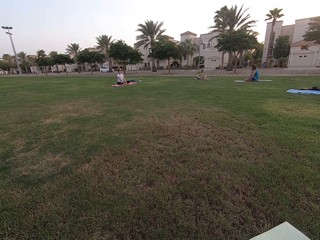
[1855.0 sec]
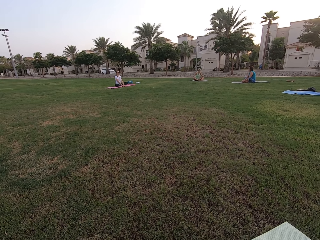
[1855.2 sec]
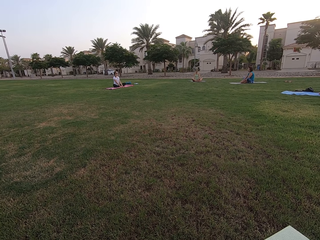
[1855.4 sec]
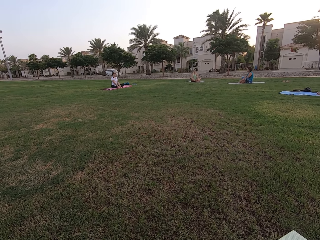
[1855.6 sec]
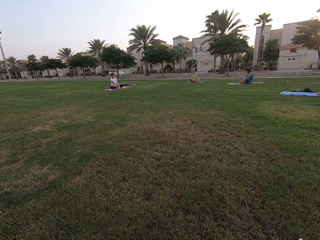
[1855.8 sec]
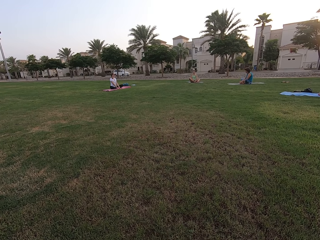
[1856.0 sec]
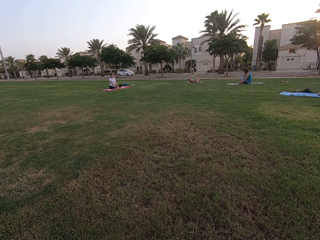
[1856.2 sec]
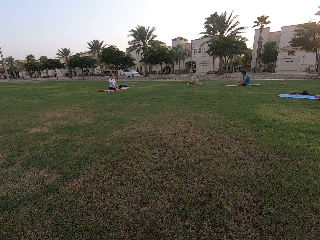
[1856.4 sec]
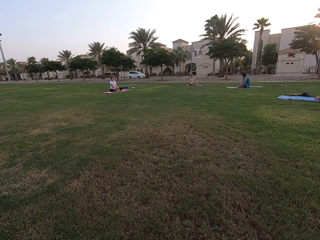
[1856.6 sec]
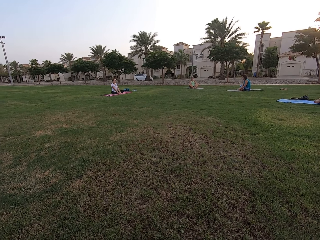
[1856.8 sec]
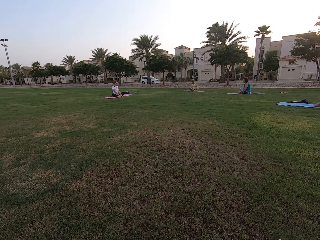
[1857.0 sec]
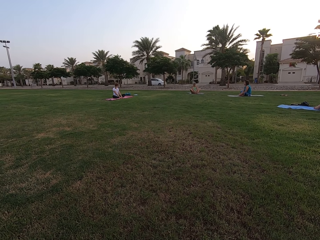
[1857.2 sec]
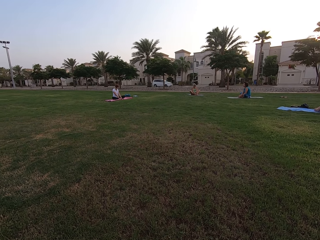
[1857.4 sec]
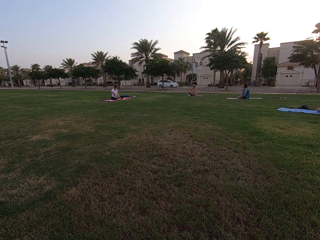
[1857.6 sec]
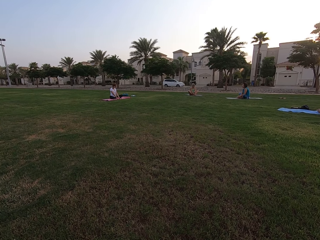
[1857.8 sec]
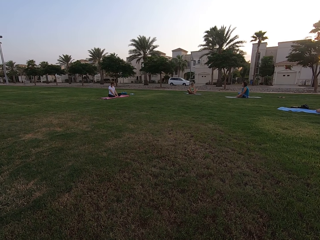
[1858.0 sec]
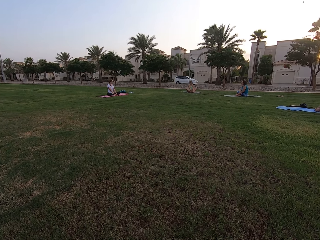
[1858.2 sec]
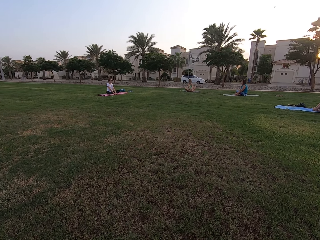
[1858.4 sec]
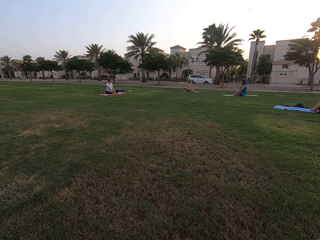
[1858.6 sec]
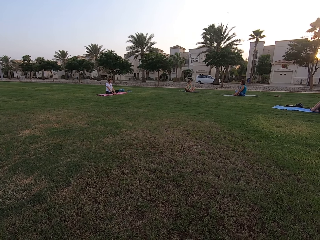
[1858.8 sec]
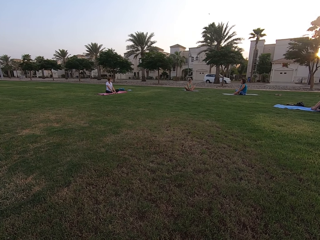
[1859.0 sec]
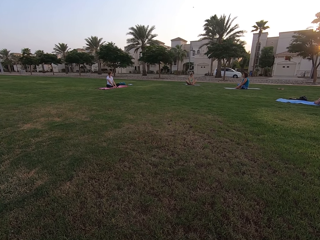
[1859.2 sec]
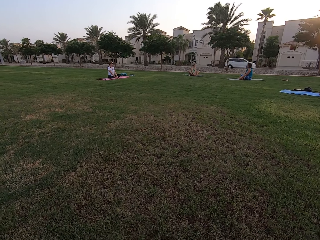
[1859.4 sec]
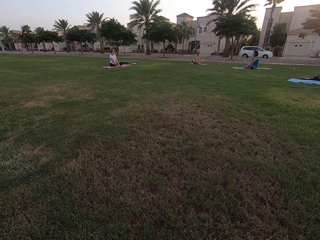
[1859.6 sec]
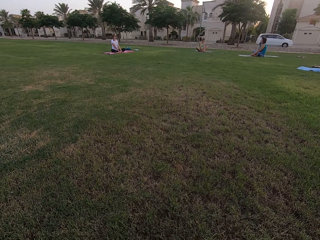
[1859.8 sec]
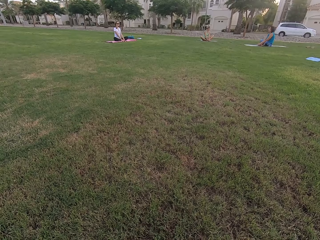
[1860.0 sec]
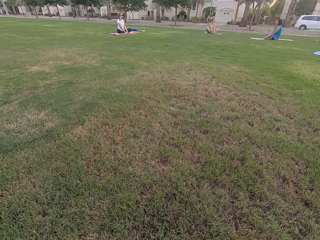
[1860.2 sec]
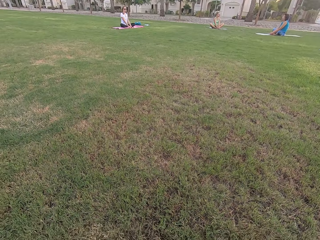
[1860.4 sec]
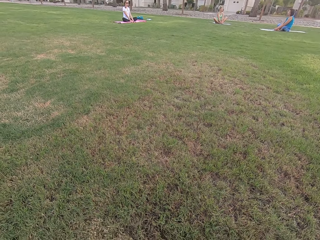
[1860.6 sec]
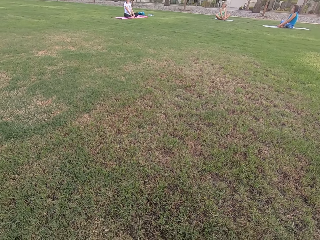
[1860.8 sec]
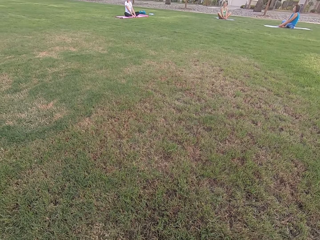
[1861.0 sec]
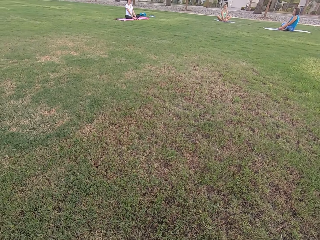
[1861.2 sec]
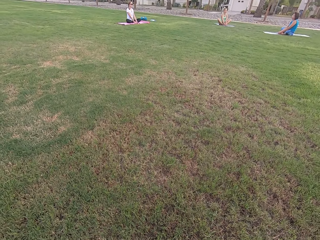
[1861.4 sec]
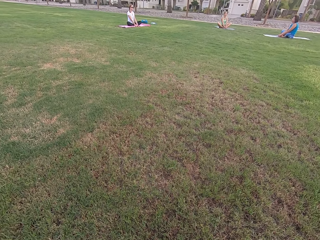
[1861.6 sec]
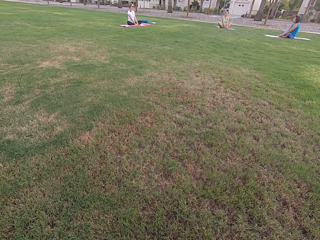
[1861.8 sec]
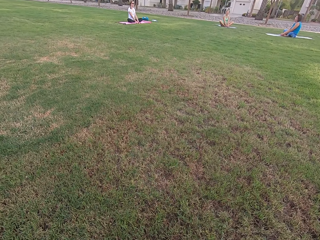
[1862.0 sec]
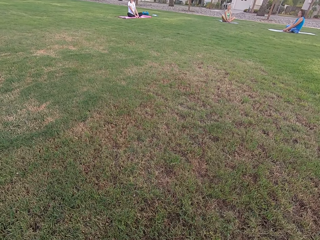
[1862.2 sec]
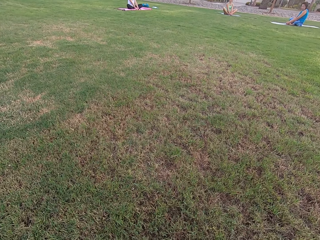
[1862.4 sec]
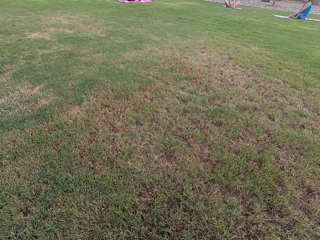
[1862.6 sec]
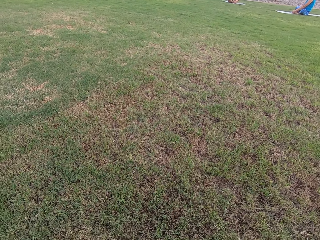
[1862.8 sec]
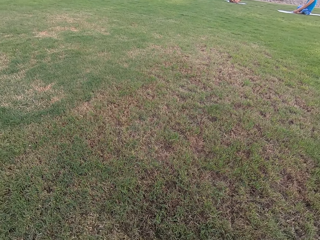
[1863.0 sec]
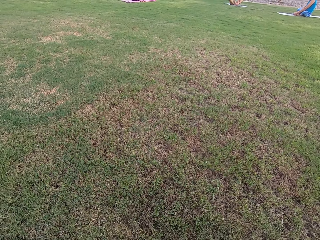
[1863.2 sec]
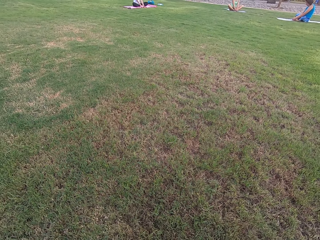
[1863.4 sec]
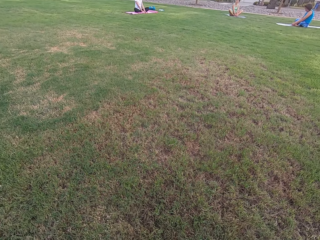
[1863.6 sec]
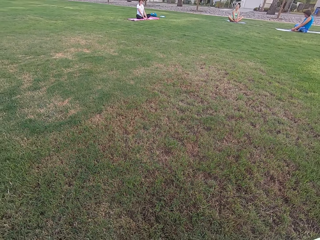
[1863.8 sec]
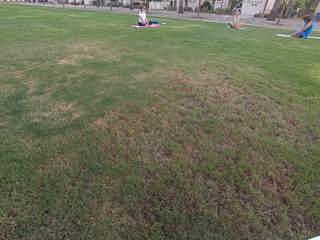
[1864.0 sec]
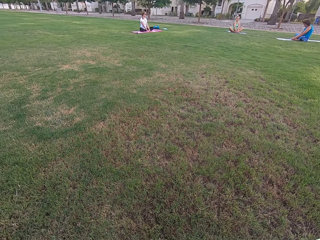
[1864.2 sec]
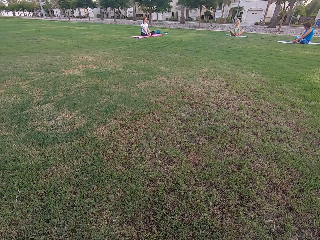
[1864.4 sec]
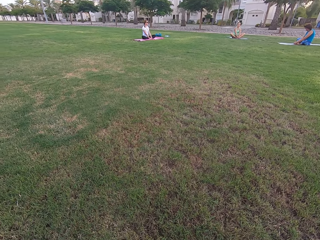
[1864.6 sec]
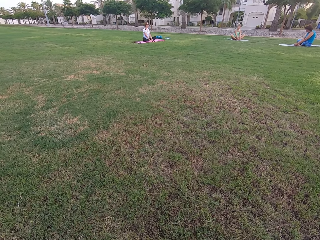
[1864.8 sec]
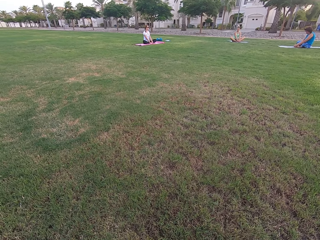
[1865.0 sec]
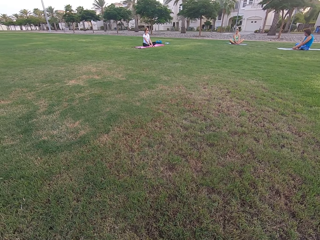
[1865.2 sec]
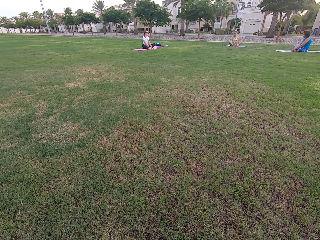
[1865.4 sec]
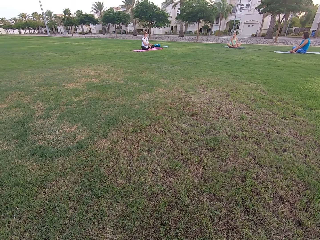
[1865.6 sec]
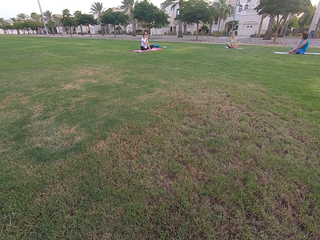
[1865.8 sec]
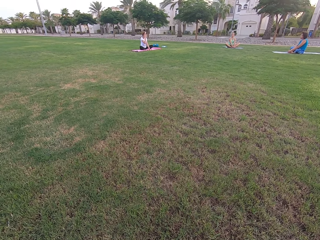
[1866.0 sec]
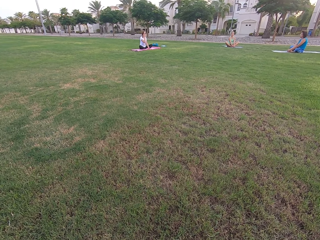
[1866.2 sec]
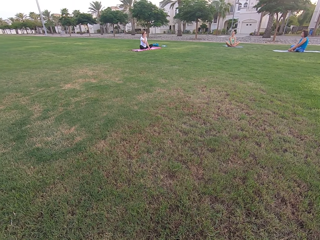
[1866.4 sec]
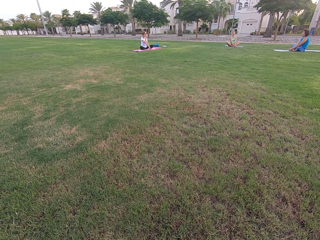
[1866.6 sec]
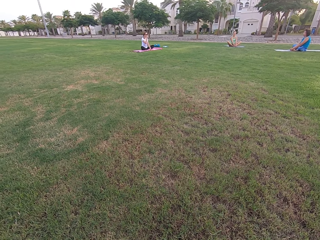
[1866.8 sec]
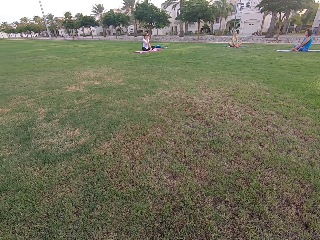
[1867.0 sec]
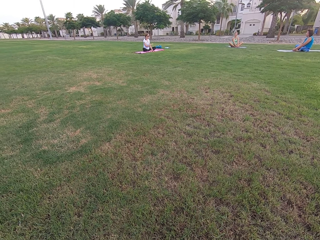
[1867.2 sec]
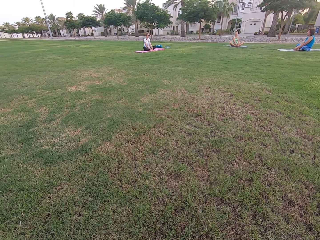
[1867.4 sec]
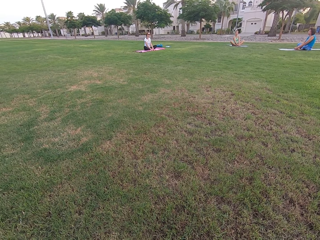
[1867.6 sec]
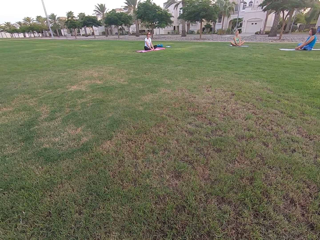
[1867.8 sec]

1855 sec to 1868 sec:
The camera wearer stares at people. They look around the field. They stare at the people.

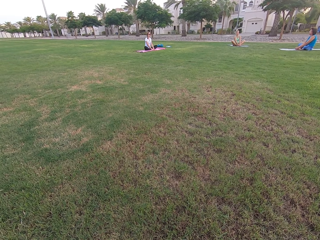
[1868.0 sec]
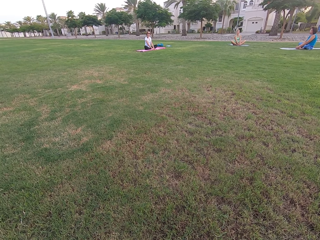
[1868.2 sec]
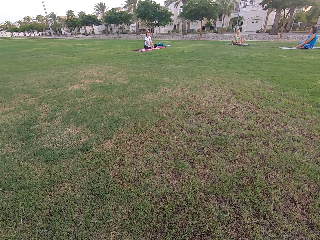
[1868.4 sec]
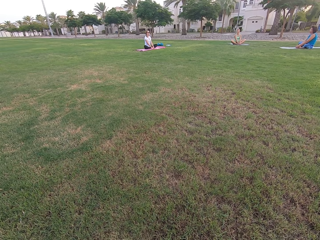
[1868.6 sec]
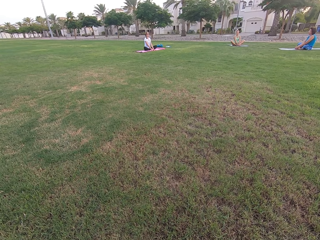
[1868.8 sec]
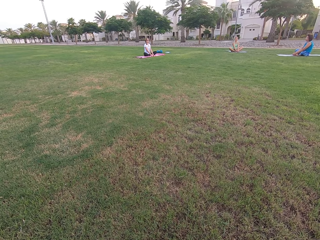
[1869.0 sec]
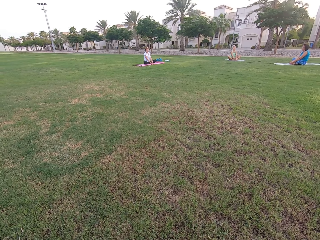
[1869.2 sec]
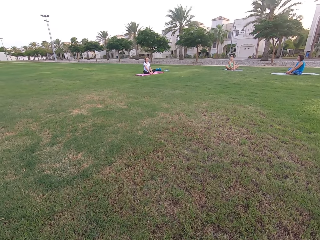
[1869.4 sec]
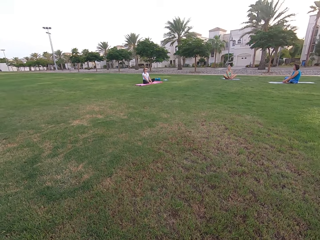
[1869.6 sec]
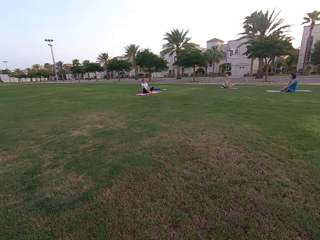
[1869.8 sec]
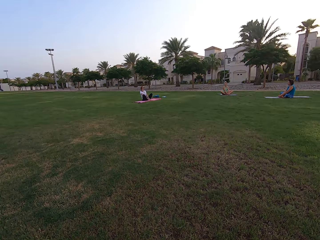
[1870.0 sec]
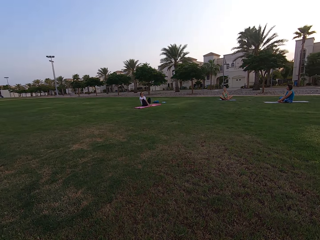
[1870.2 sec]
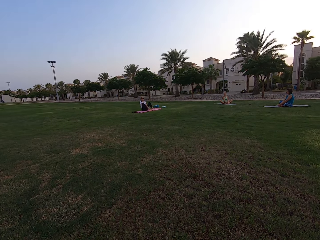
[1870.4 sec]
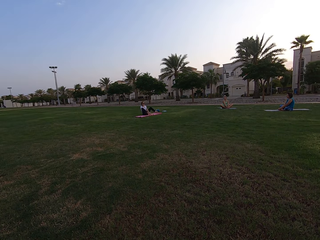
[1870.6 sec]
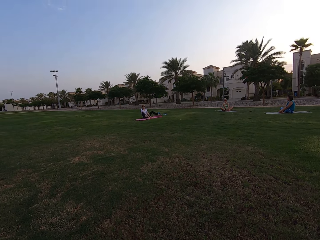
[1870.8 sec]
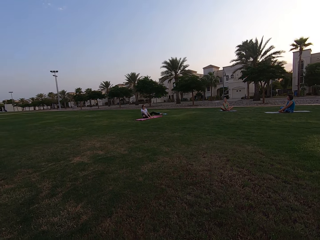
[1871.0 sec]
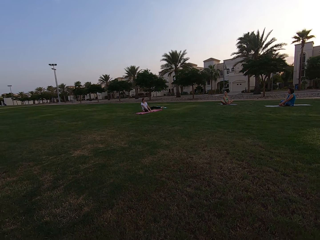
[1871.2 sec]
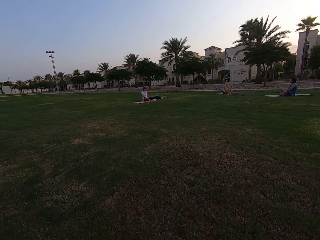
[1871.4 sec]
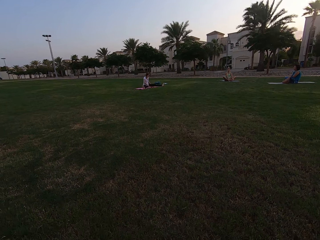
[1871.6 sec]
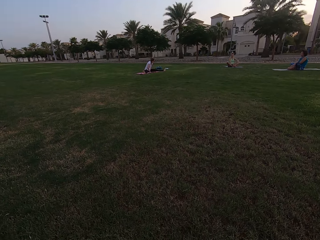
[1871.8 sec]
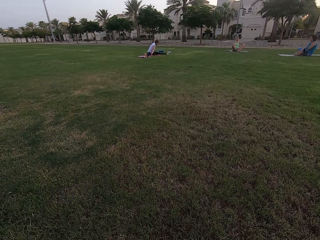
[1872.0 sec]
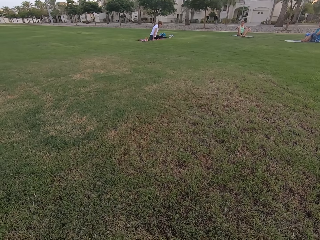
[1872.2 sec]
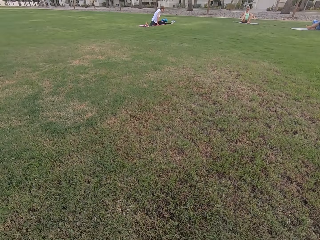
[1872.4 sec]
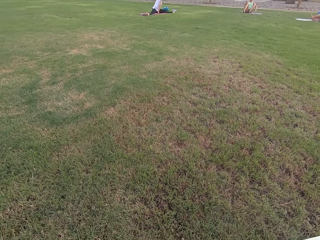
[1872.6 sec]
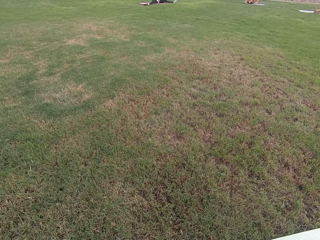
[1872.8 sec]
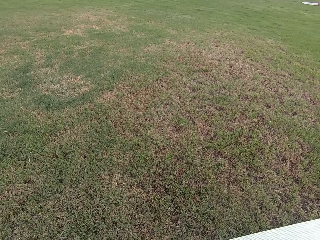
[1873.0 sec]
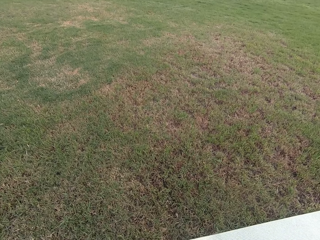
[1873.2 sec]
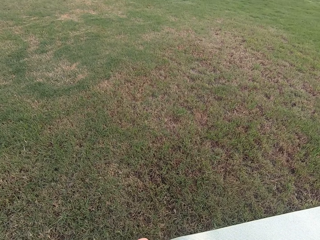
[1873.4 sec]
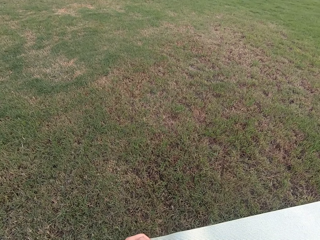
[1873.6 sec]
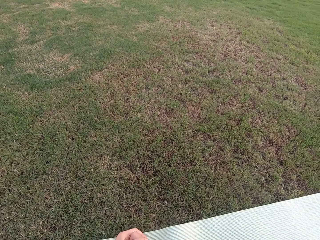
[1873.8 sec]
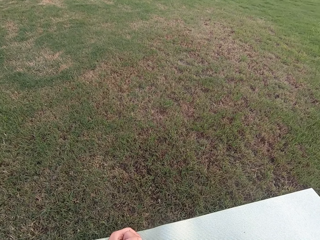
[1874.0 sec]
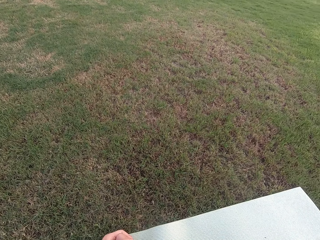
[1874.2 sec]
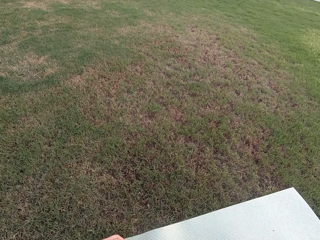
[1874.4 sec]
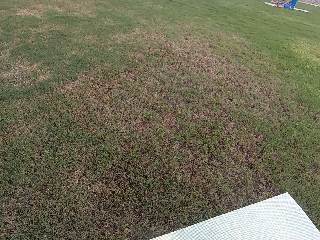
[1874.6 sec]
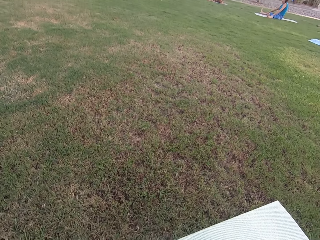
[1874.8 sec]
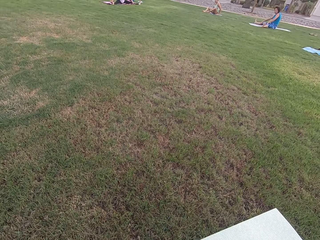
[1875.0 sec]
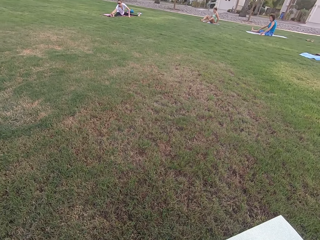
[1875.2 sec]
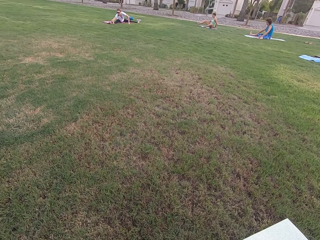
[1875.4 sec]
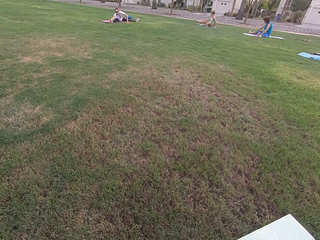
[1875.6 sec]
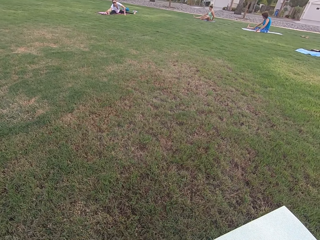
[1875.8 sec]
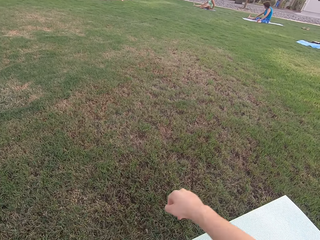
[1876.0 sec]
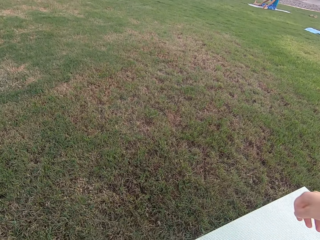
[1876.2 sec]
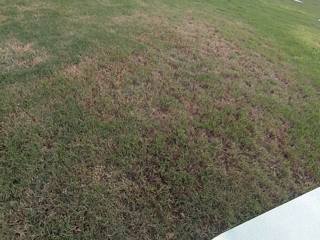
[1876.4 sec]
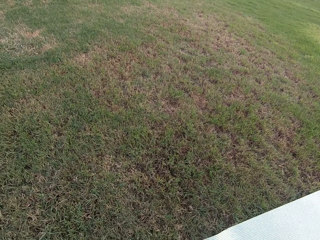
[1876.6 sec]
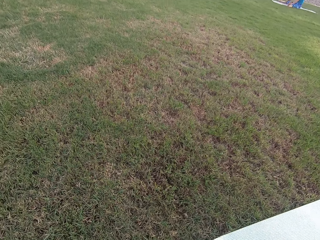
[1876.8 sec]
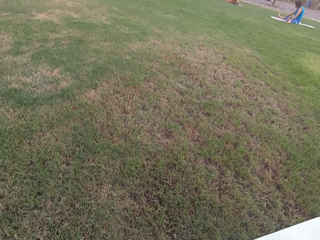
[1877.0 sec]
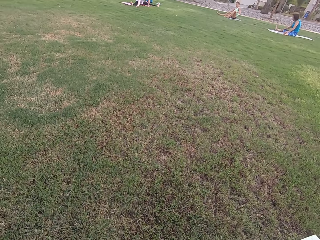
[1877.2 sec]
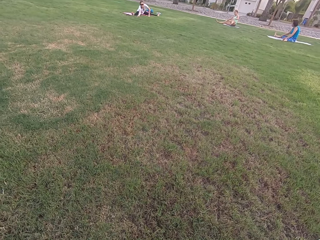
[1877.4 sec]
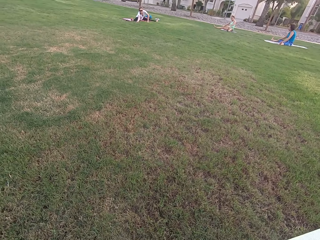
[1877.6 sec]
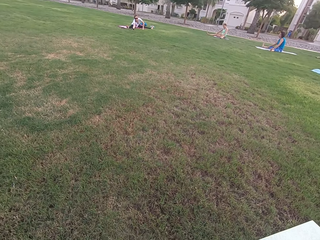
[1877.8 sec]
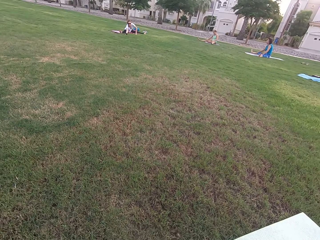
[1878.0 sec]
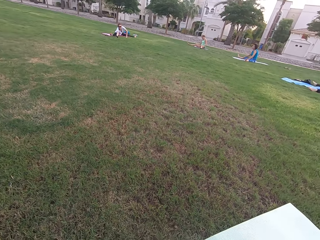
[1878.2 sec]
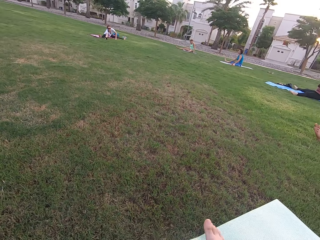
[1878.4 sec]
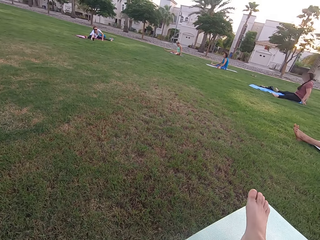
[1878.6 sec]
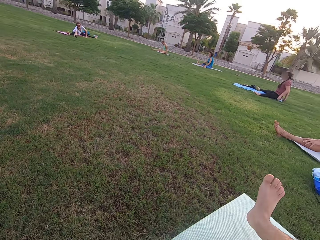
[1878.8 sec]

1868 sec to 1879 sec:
People shake their legs. The people stretch their legs on the exercise mats. The camera wearer moves his right hand.
